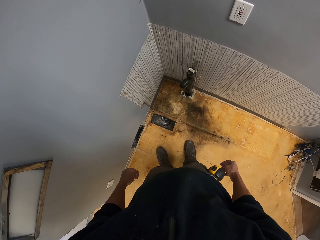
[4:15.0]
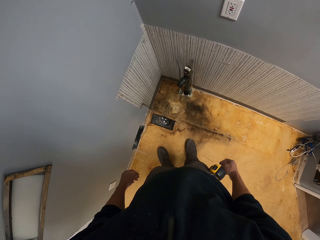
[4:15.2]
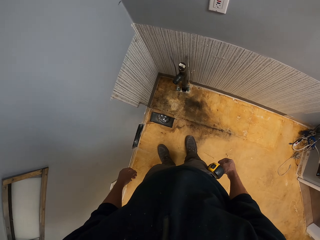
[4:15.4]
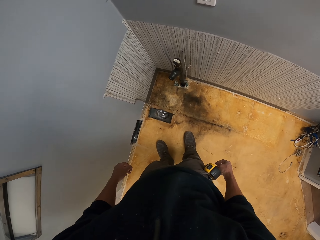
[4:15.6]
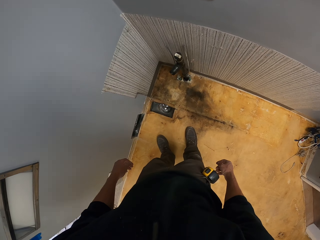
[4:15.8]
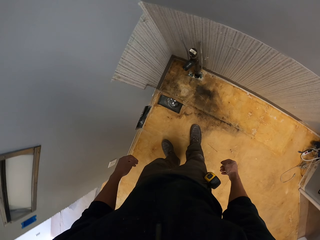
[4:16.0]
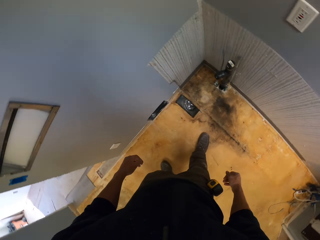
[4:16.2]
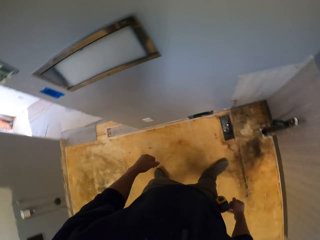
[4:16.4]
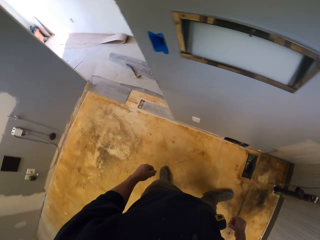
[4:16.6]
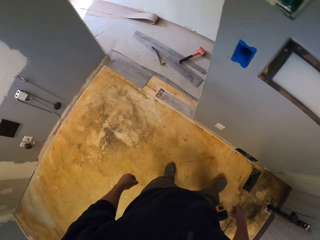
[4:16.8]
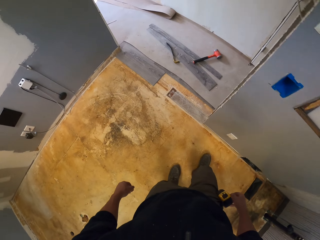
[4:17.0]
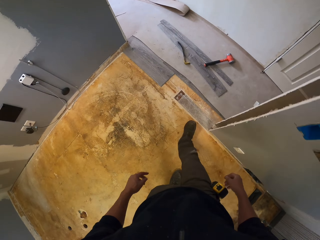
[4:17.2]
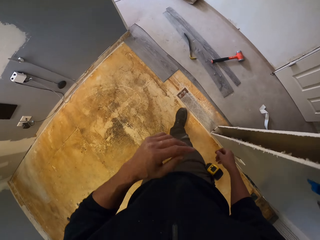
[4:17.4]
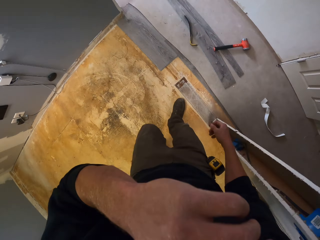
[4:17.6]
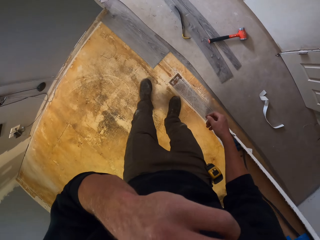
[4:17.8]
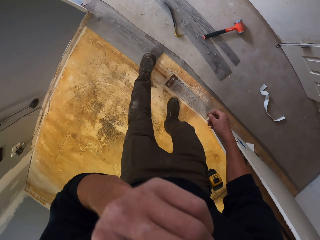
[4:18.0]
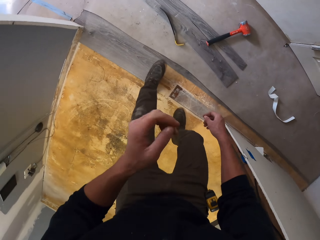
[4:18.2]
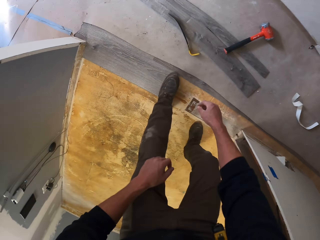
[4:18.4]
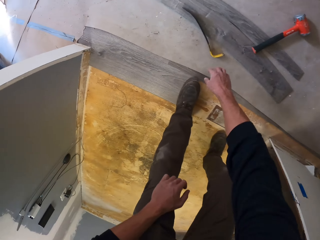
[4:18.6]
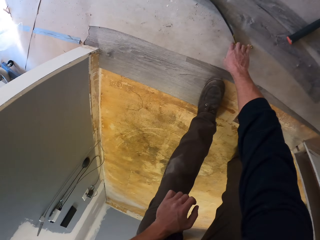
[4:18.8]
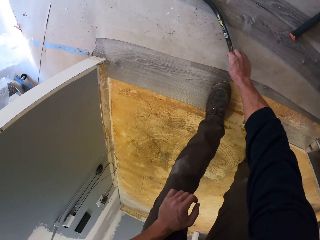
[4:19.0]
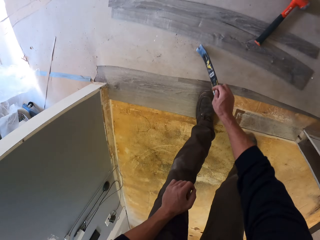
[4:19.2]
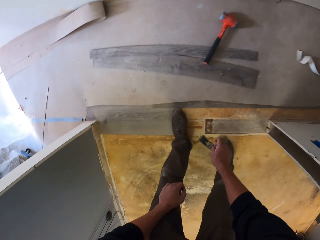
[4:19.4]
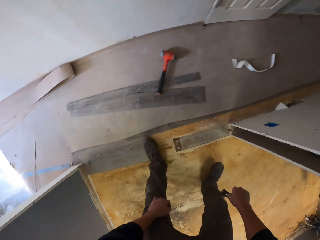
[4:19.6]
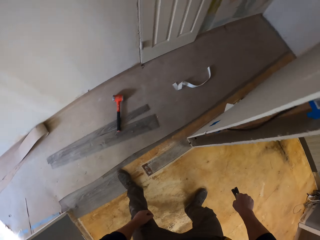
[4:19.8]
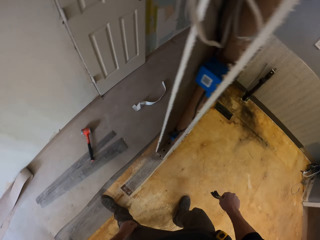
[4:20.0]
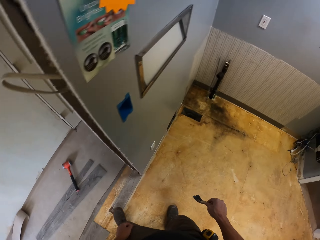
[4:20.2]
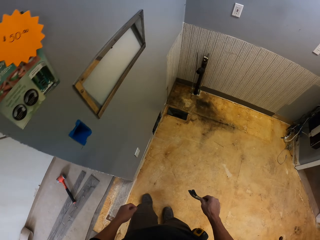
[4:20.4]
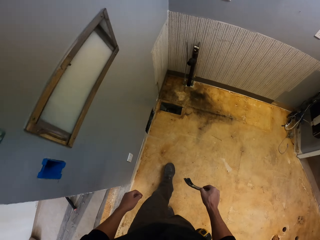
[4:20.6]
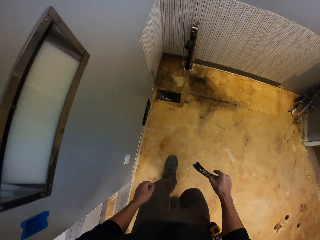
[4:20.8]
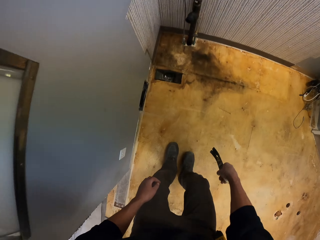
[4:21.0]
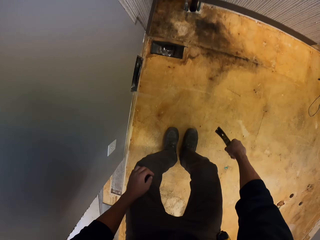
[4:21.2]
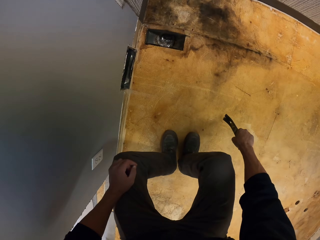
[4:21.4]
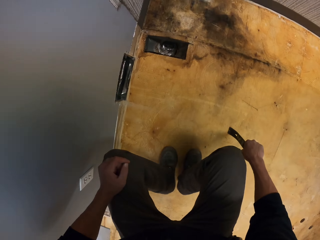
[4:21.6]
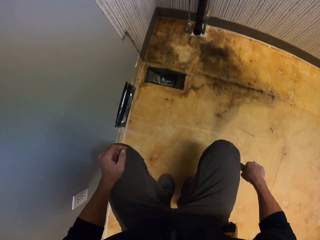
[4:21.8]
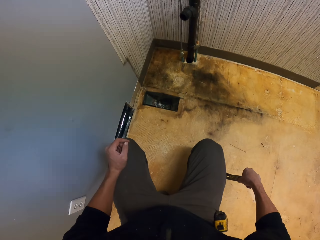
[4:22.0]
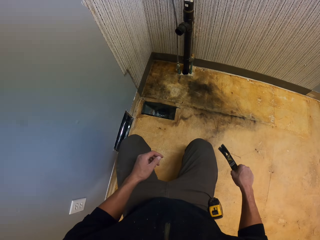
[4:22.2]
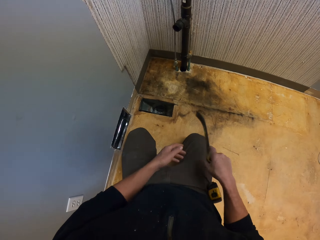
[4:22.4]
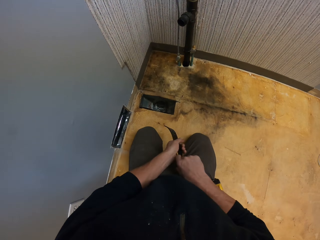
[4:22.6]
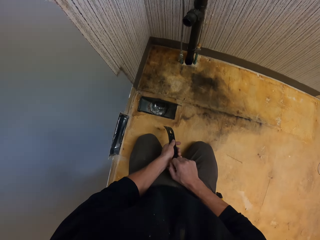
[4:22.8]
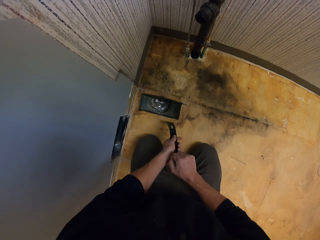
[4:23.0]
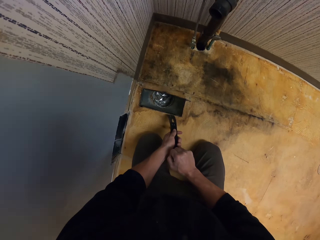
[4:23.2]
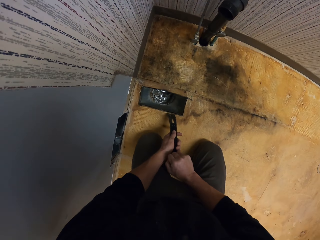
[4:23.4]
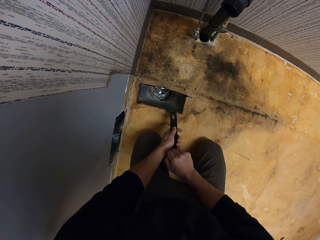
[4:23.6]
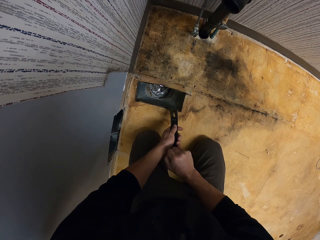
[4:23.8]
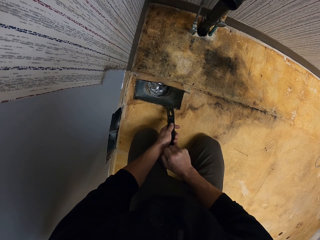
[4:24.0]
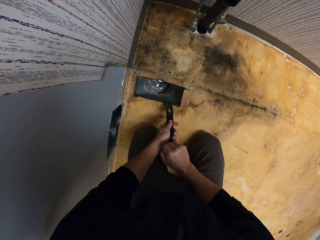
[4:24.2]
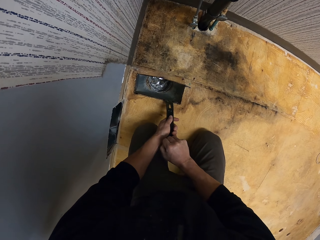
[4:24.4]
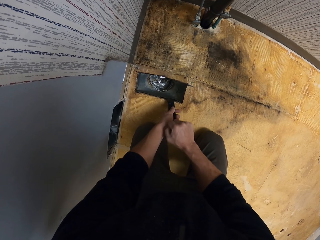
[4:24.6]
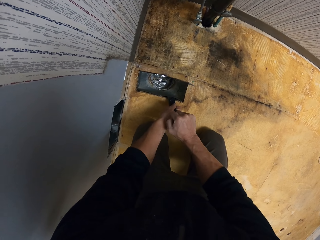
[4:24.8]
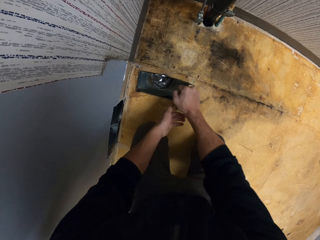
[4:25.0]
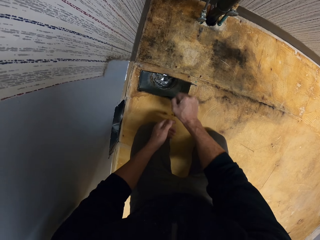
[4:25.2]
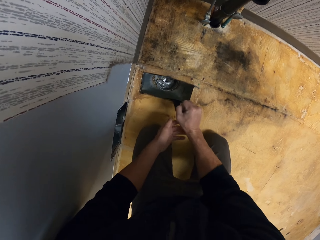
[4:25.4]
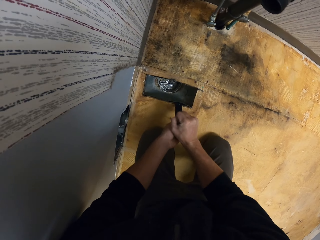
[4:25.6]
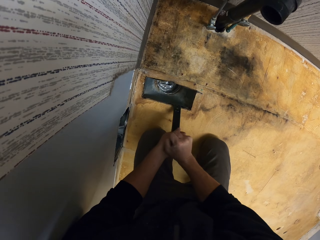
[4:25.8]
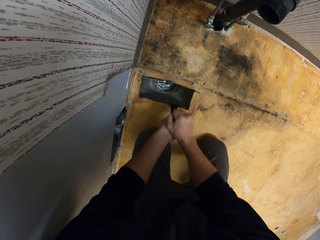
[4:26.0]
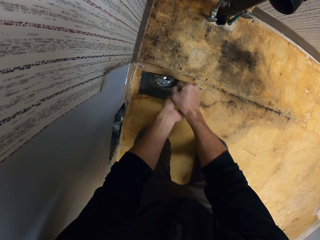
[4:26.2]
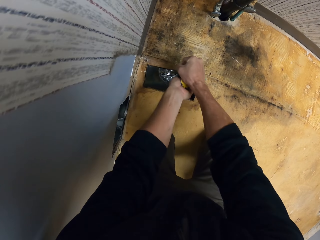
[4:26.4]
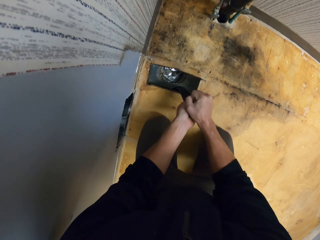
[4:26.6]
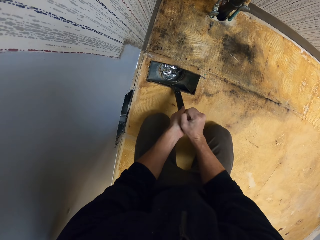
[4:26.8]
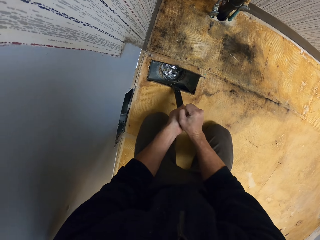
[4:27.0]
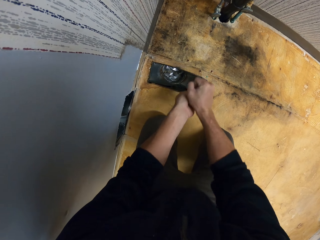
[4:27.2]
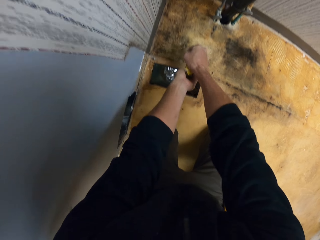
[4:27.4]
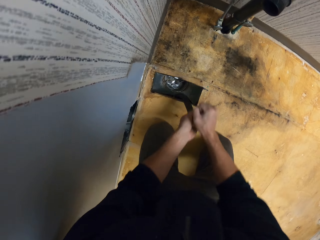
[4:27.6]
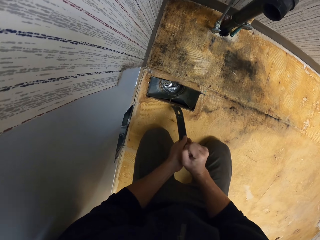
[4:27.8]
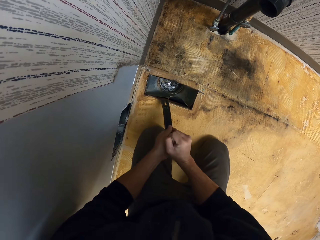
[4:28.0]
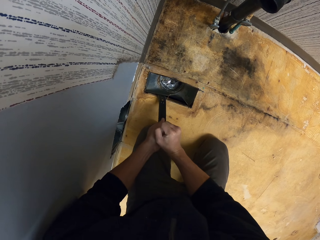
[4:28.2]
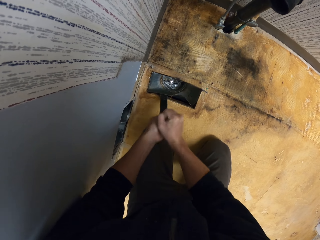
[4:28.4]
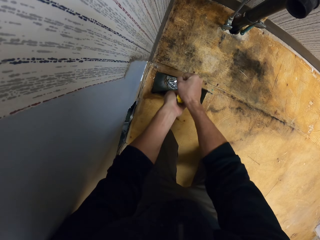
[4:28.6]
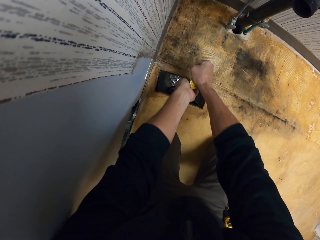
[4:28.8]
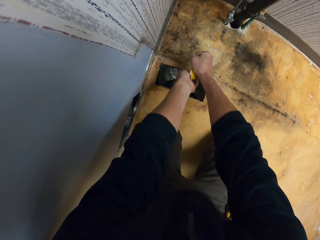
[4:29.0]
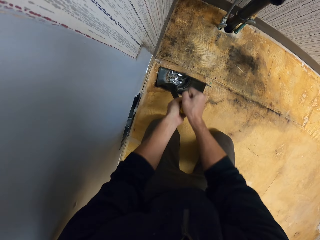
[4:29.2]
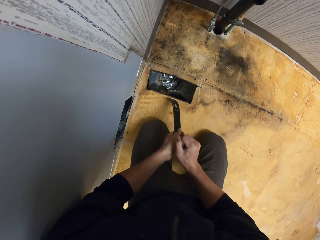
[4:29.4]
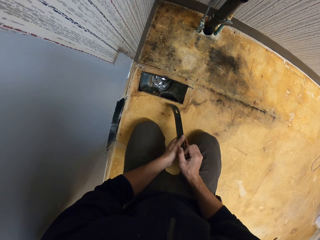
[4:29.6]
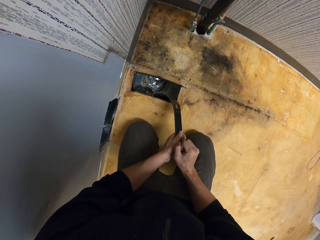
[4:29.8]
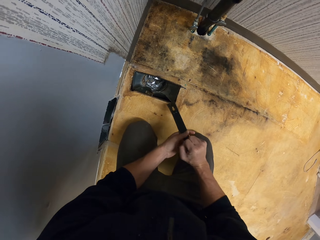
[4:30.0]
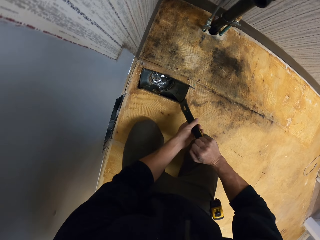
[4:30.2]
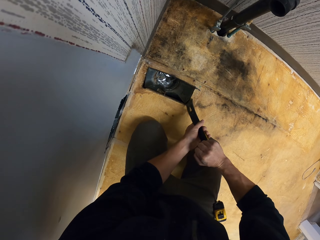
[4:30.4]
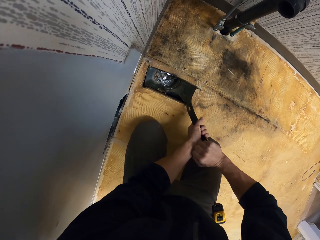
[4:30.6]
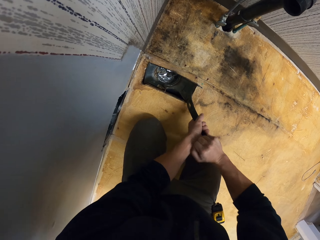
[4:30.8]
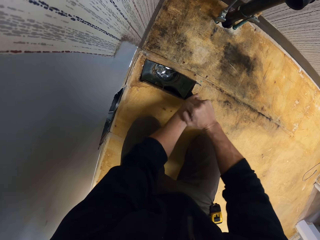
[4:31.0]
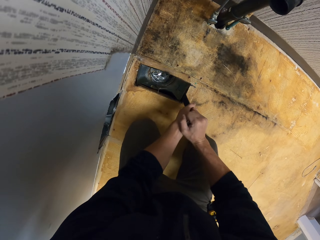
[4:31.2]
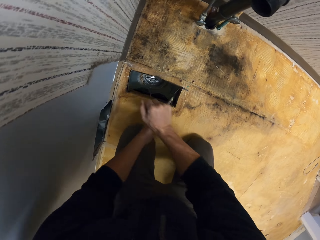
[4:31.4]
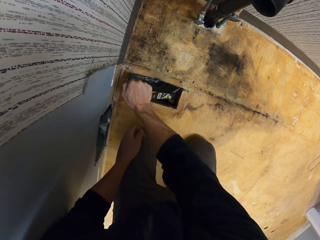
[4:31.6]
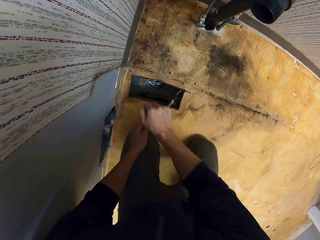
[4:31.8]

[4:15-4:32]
The camera wearer walks outside. They touch their face. They pick up a crowbar. They bend down. They kneel down. They remove a container from the floor with the crowbar. They dig the floor water drain using something.

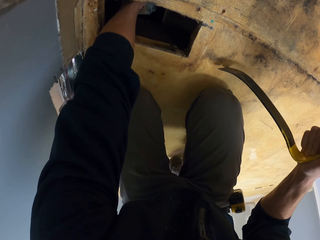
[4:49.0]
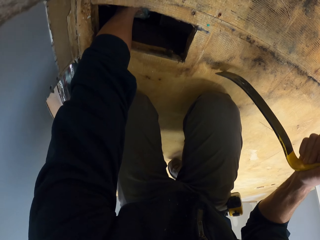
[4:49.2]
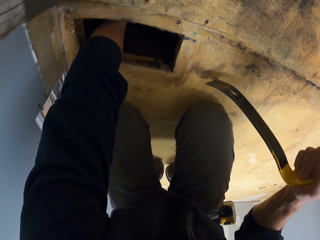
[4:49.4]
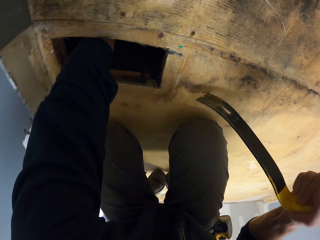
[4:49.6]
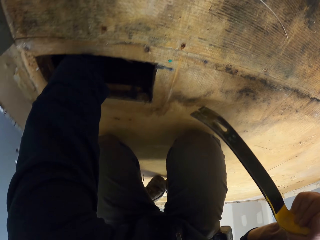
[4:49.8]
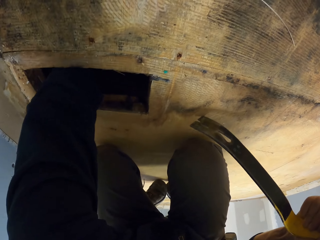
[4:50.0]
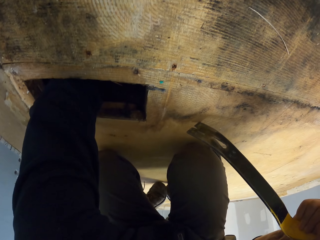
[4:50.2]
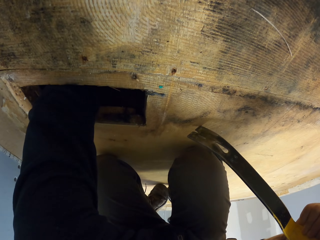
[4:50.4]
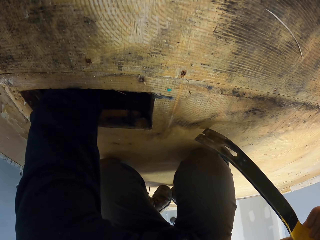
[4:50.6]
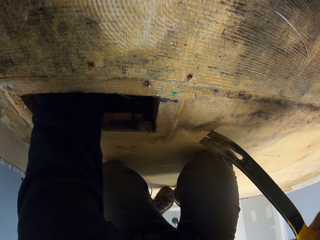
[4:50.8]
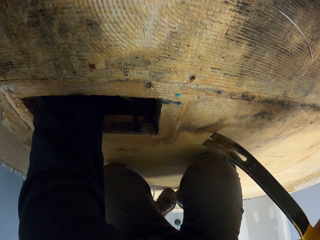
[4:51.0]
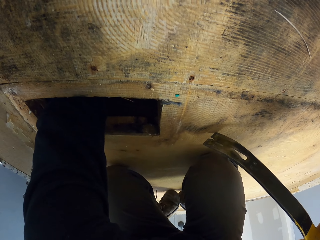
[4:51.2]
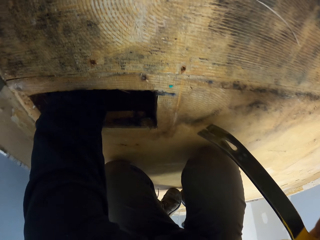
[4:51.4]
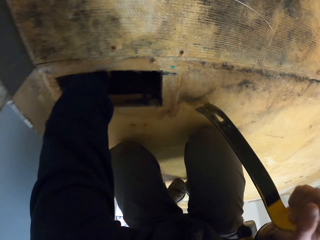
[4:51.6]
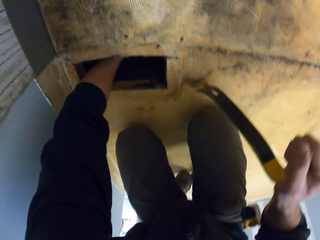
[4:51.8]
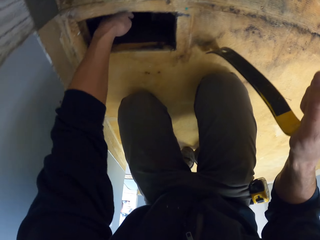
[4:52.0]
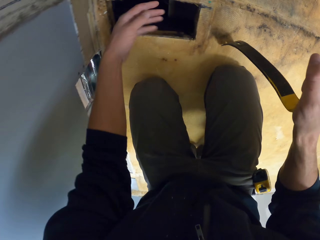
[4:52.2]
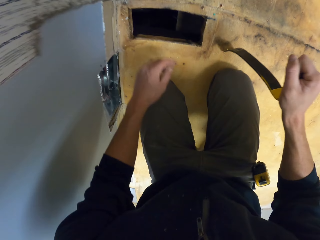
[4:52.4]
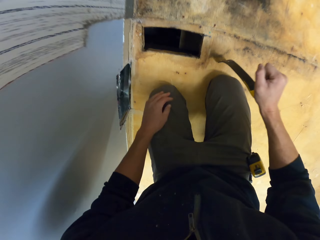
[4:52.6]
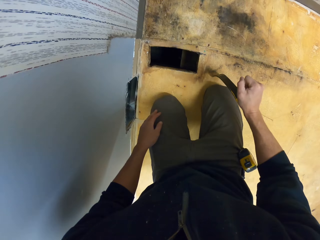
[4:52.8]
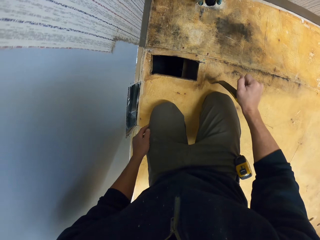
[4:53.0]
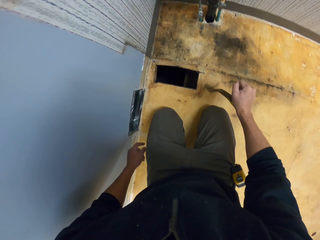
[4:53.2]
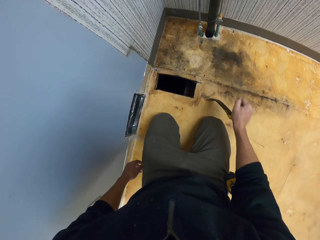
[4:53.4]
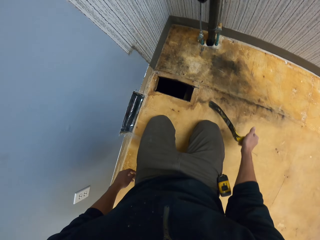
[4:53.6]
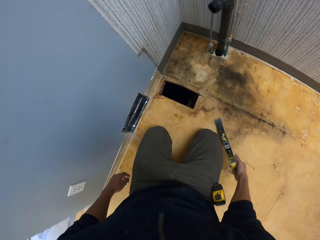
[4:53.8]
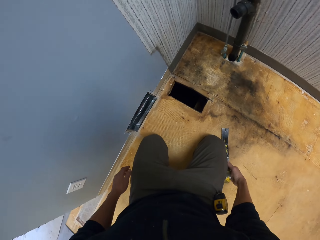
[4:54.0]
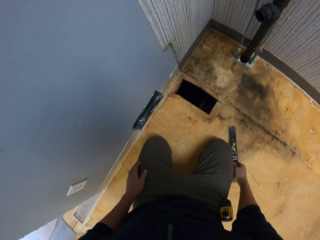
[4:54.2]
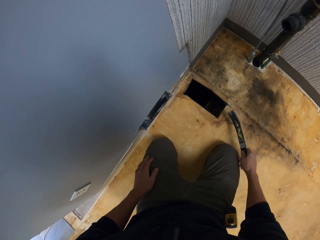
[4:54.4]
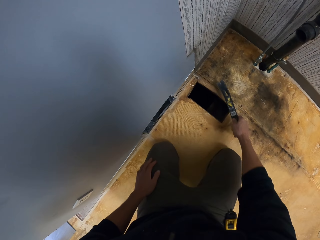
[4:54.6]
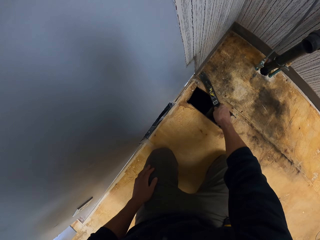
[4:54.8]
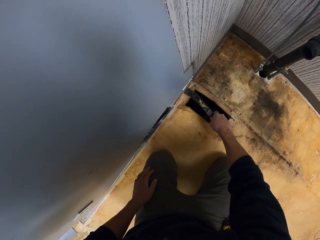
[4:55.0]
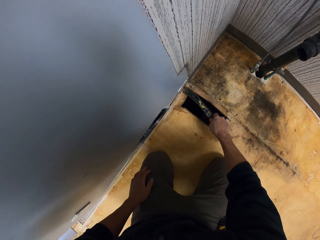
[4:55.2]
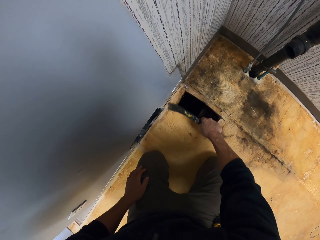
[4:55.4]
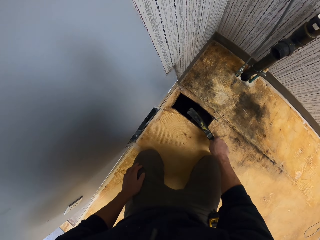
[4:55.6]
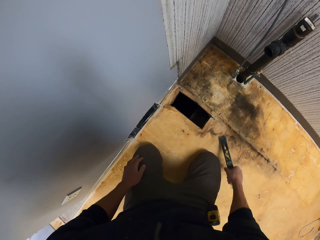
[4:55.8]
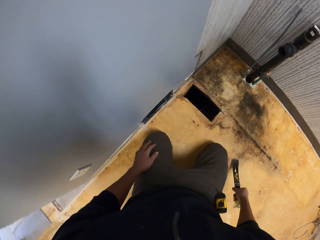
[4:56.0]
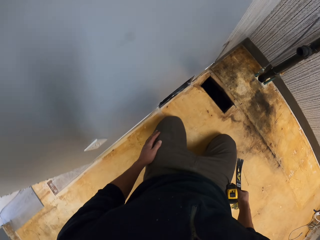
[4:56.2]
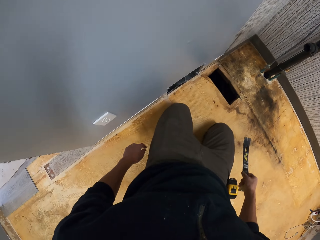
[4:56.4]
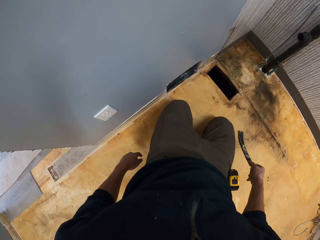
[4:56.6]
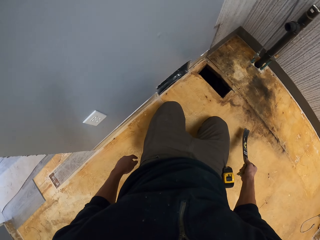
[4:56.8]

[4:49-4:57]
The camera wearer dips his hand in a hole. He drops a plastic. He scratches wood with a crowbar.
